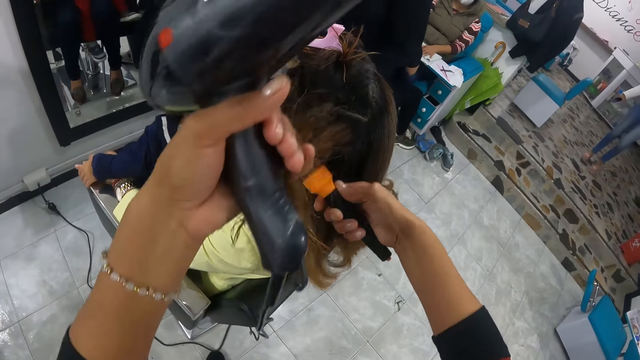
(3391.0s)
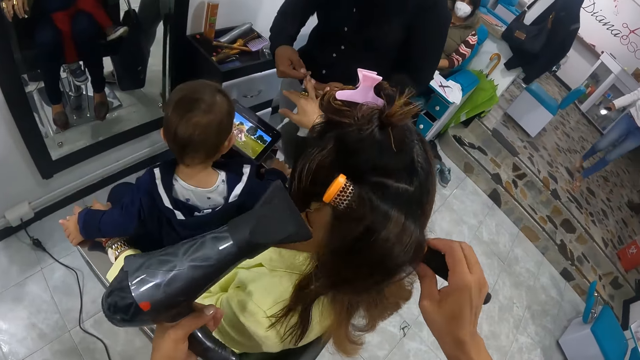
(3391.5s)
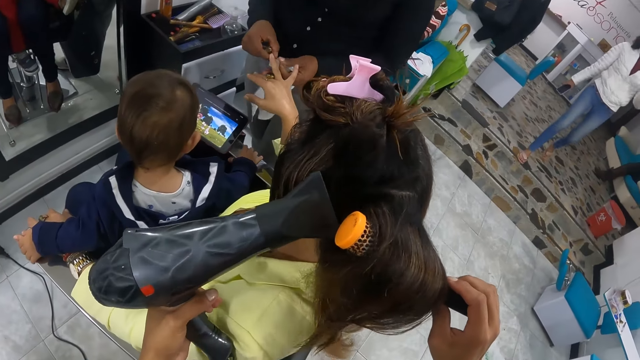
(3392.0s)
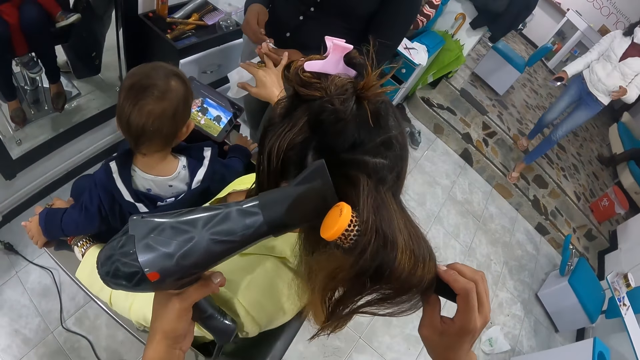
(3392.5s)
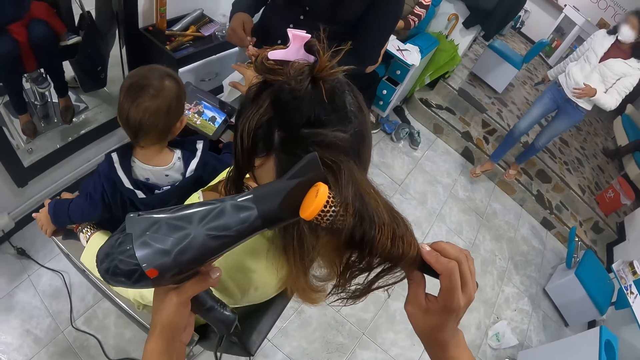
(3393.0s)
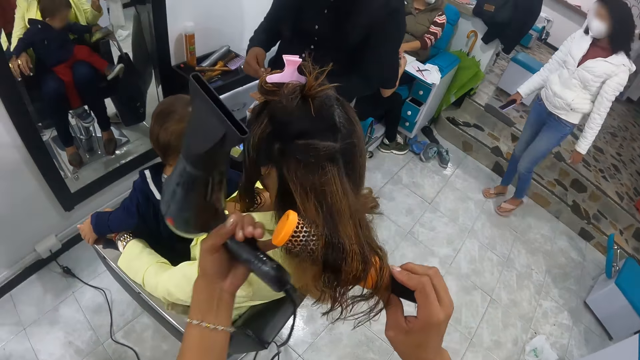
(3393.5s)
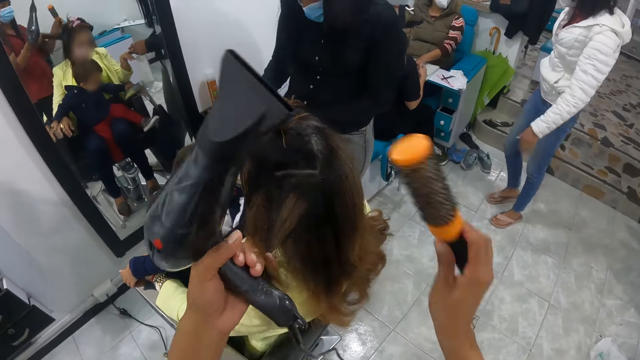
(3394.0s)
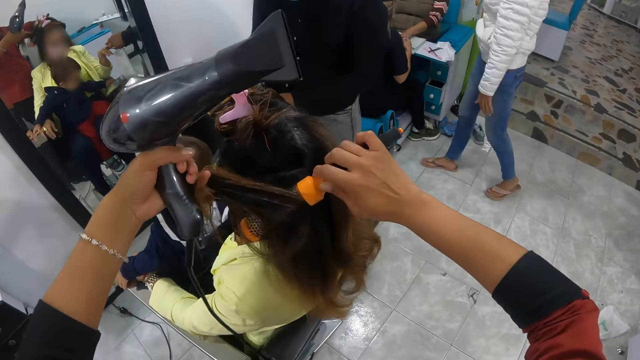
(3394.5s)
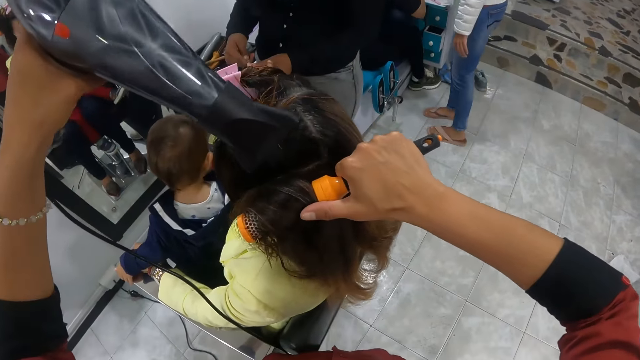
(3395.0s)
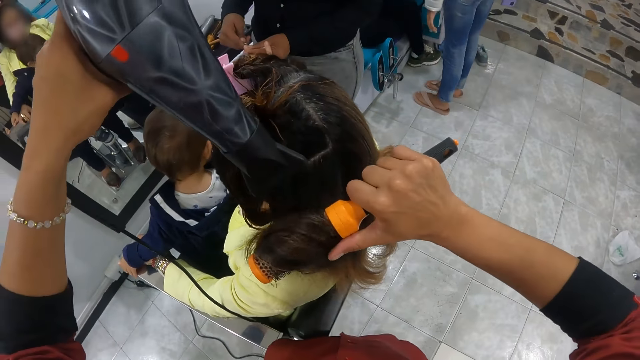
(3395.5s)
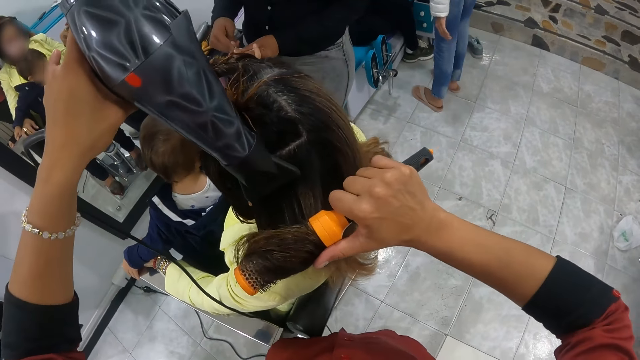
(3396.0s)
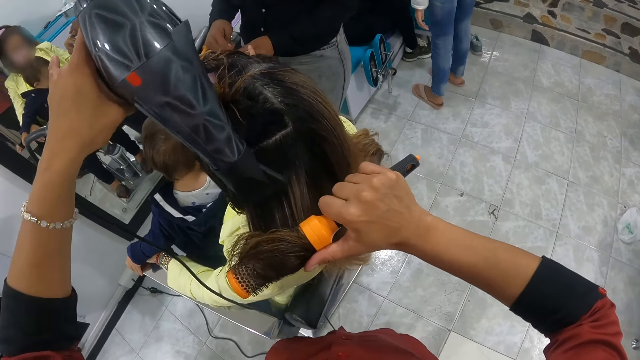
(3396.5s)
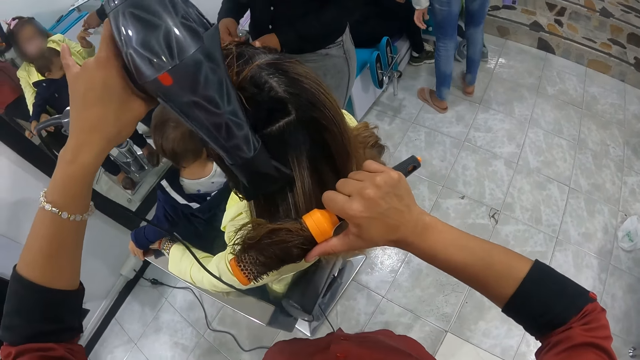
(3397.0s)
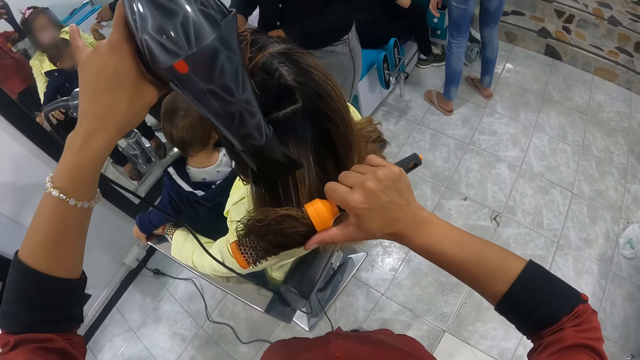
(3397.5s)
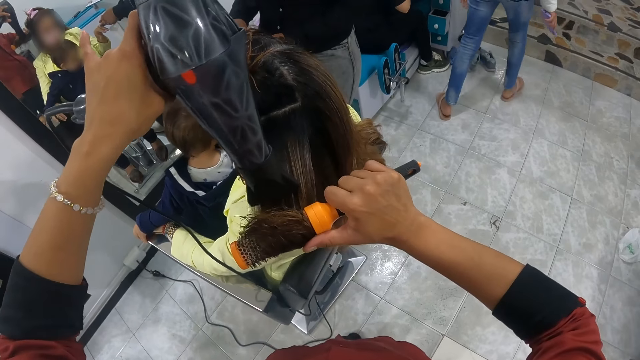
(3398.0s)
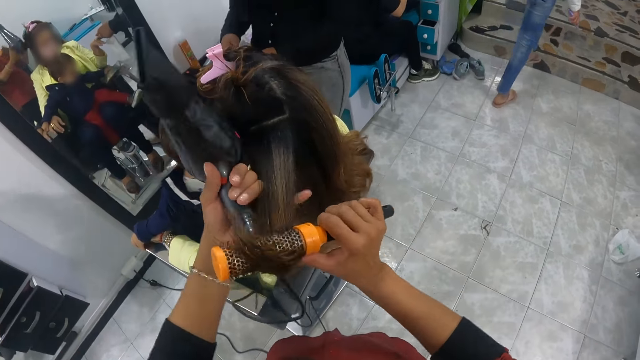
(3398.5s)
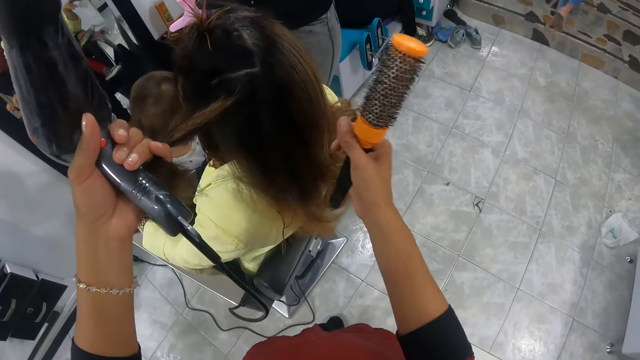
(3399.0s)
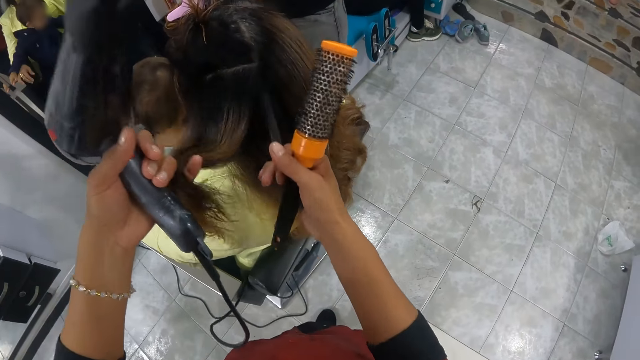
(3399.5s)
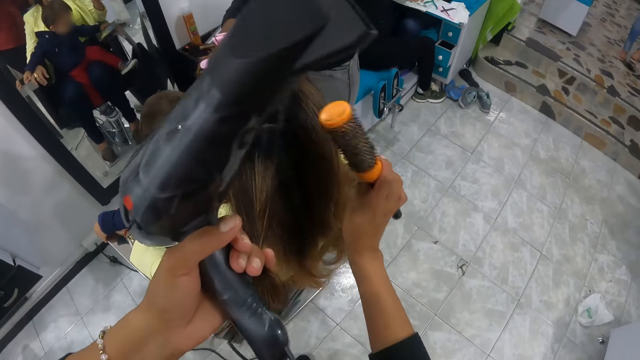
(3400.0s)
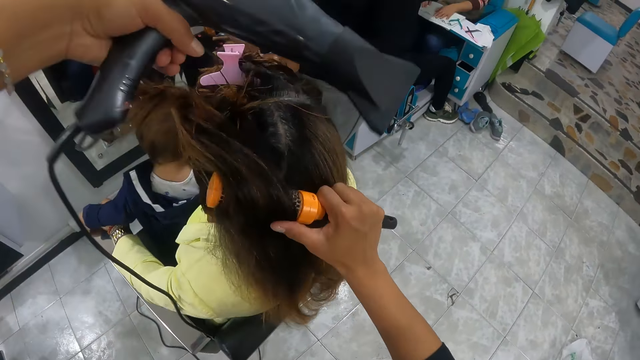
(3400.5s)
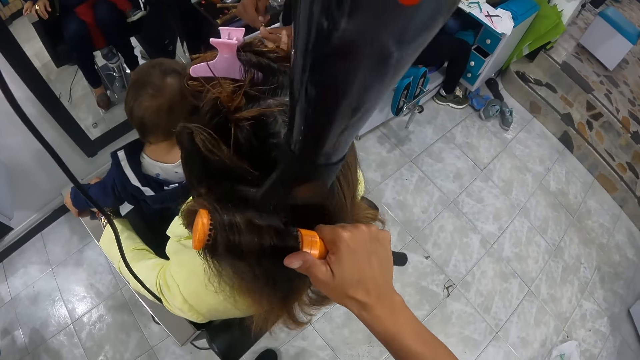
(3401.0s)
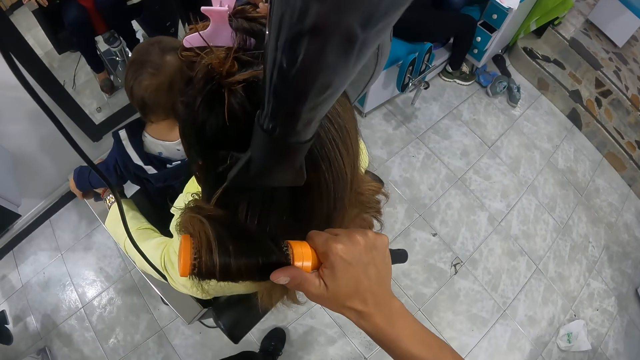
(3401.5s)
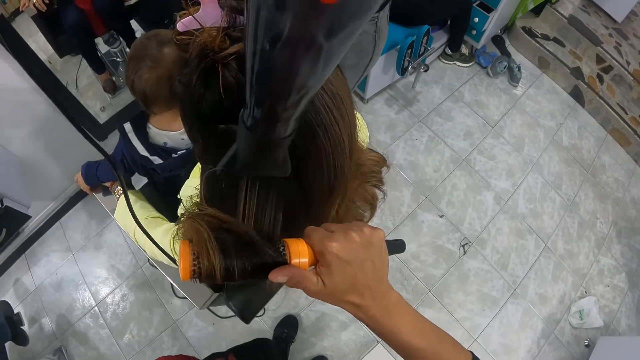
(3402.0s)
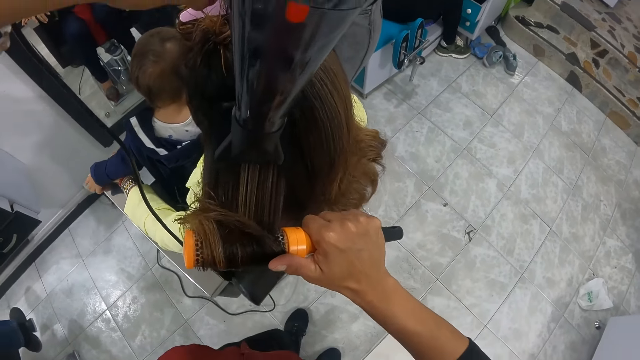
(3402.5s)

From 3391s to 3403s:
The camera wearer holds the hair of the woman with her left hand. She rolls the hair of the woman with the rolling comb in her right hand. A second woman walks towards a third woman. The camera wearer blows the hair of the first woman with the blow dryer in her left hand. She holds the hair of the first woman with her left hand. She rolls the hair of the first woman with the rolling comb in her right hand. She blows the hair of the first woman with the blow dryer in her left hand. She unrolls the hair of the first woman with the rolling comb in her right hand. She holds the hair of the first woman with her left hand. She parts the hair of the first woman with her finger. She holds the hair of the first woman with her left hand. She rolls the hair of the first woman with the rolling comb in her right hand. She blows the hair of the first woman with the blow dryer in her left hand.

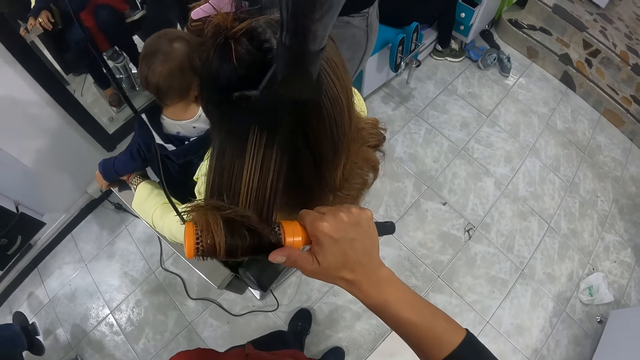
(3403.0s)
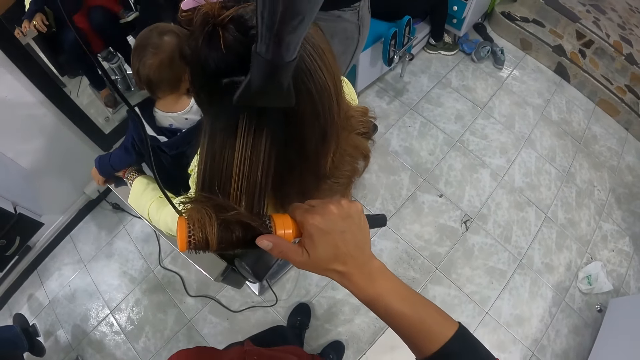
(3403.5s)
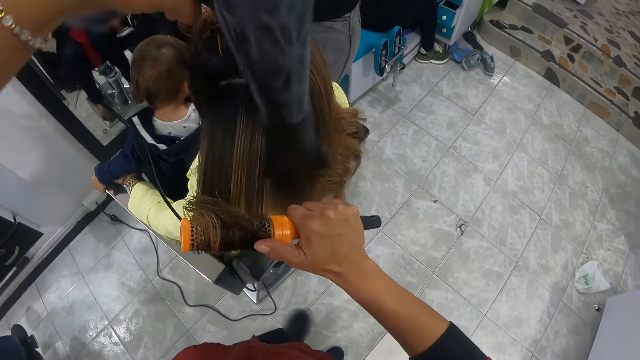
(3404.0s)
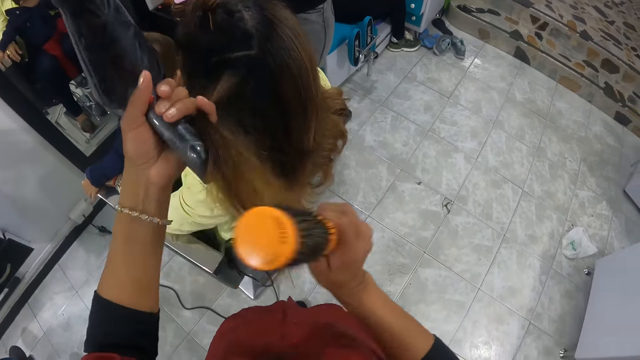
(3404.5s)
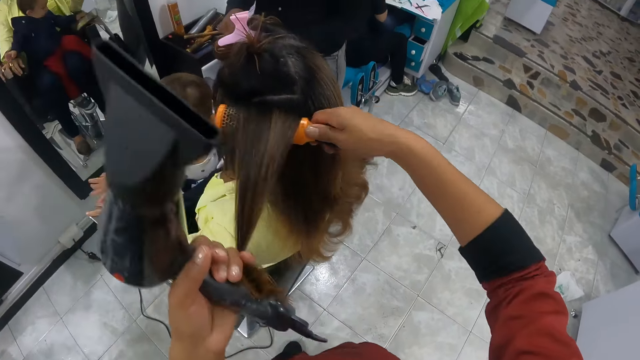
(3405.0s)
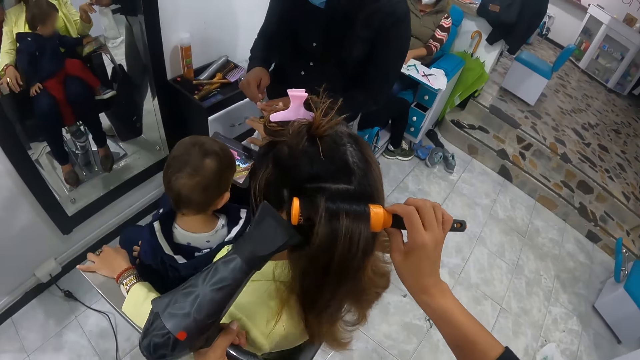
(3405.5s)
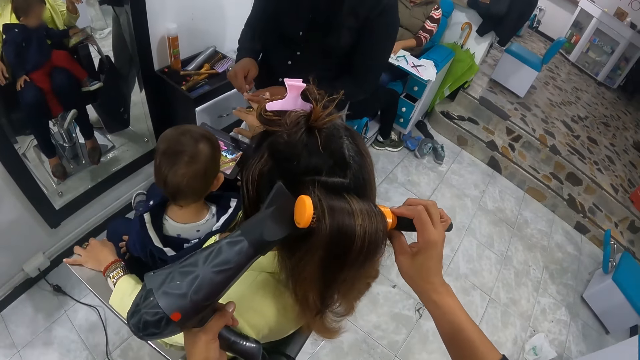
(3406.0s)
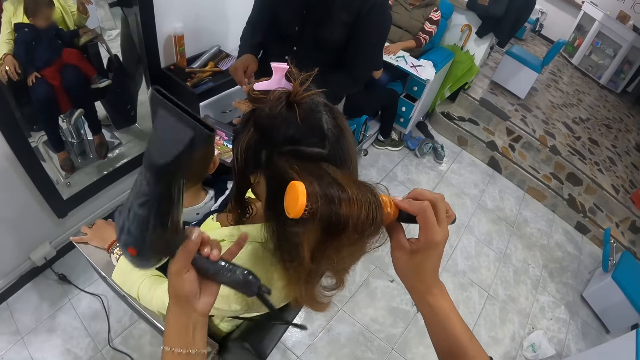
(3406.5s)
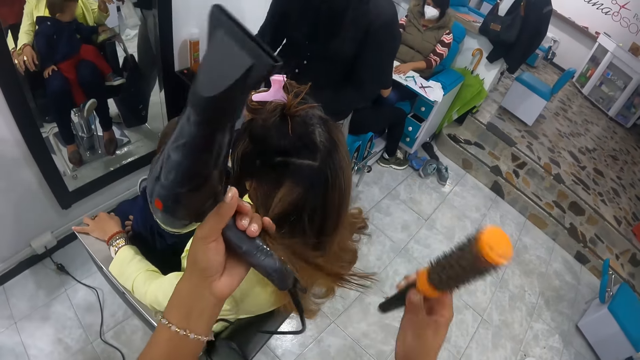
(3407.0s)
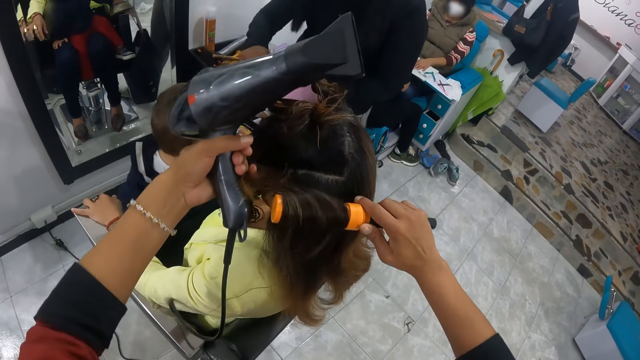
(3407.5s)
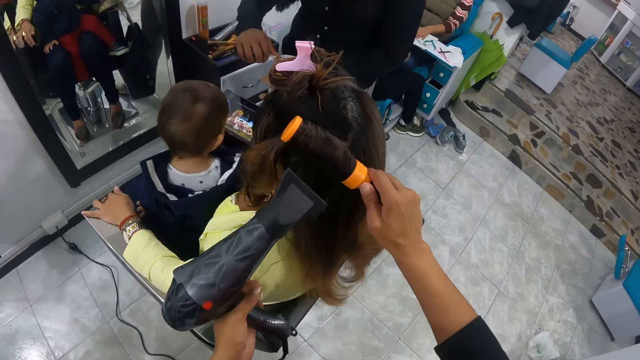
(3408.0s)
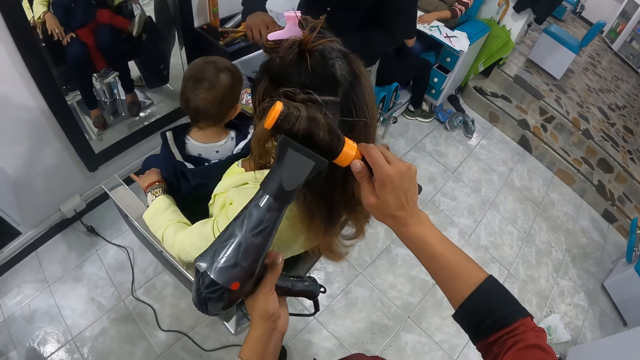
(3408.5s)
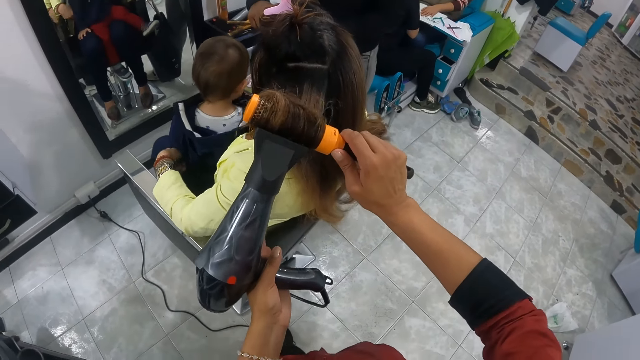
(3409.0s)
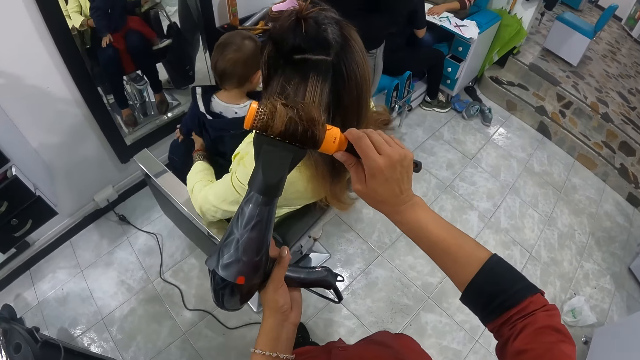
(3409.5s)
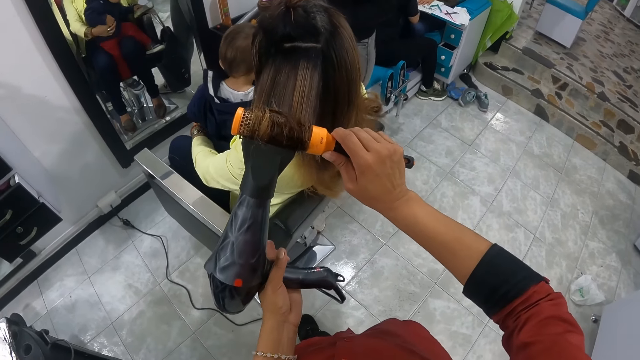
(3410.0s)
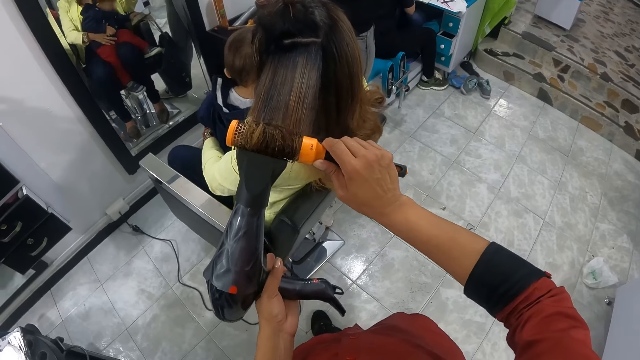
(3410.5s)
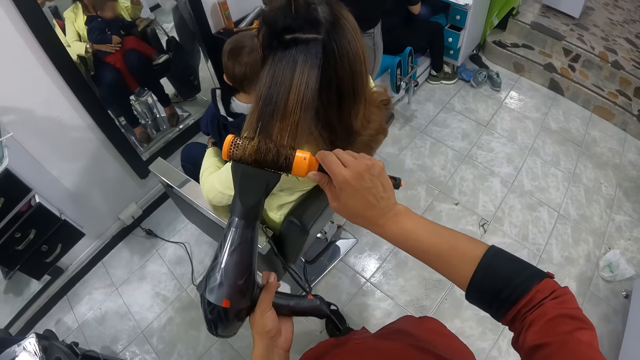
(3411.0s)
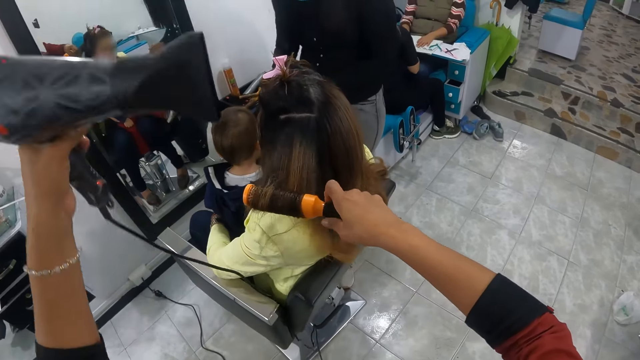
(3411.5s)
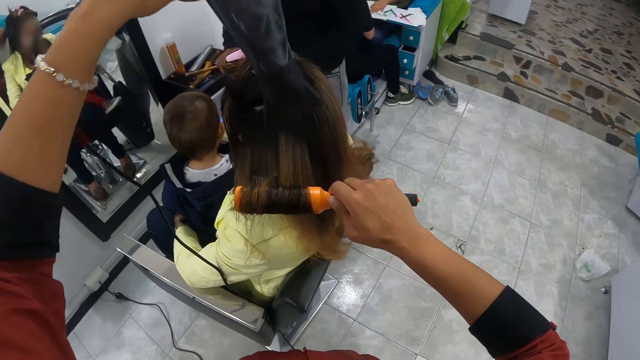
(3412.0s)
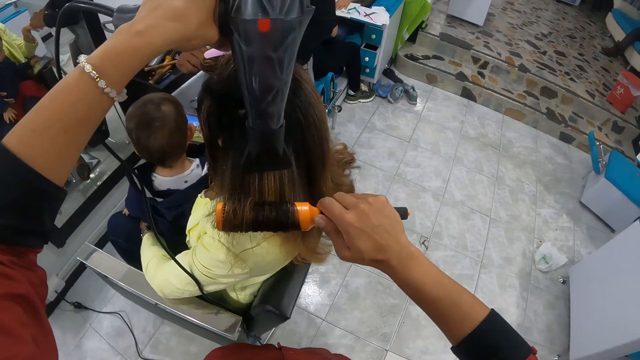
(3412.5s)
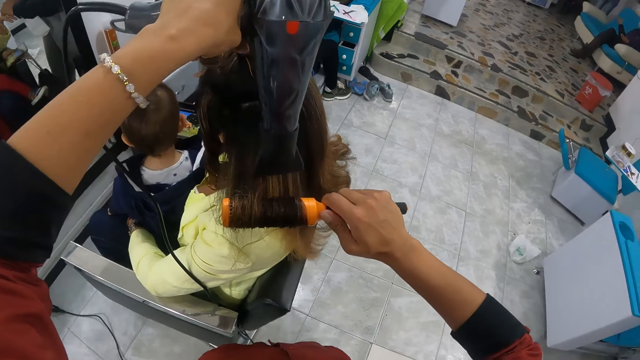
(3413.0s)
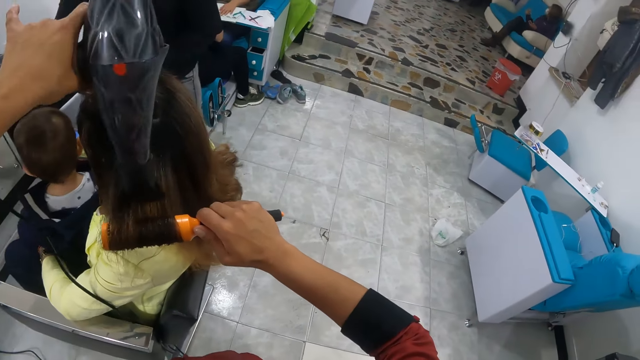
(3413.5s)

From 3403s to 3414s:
The camera wearer holds the hair of a woman with her left hand. She rolls the hair of the woman with the rolling comb in her right hand. She blows the hair of the woman with the blow dryer in her left hand. She holds the hair of the woman with her left hand. She rolls the hair of the woman with the rolling comb in her right hand. She blows the hair of the woman with the blow dryer in her left hand. She unrolls the hair of the woman with the rolling comb in her right hand. She lifts the blow dryer in her left hand. She blows the hair of the woman with the blow dryer in her left hand.
